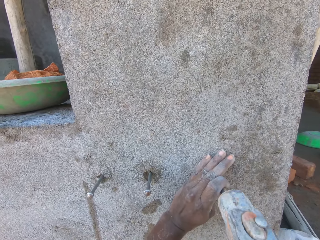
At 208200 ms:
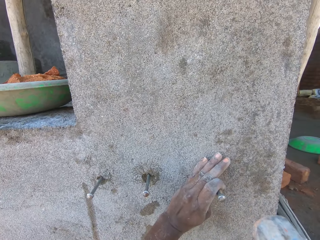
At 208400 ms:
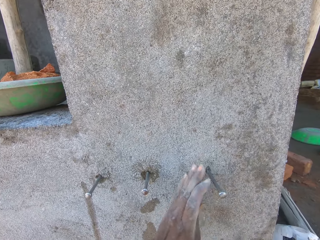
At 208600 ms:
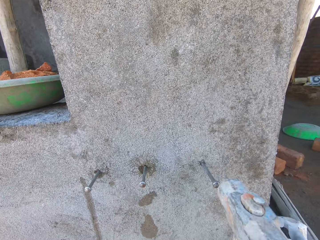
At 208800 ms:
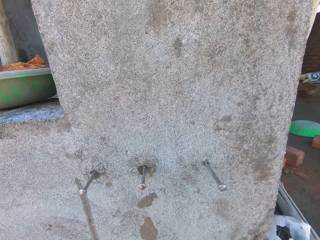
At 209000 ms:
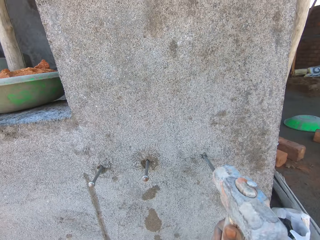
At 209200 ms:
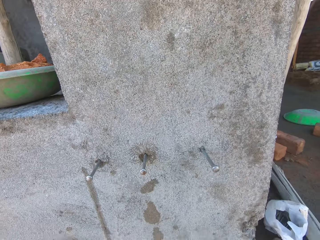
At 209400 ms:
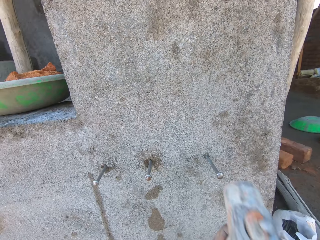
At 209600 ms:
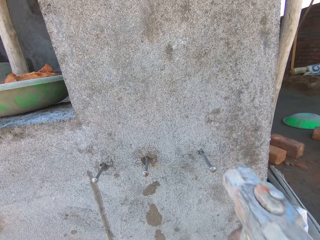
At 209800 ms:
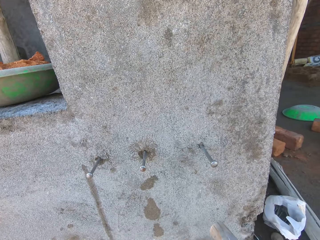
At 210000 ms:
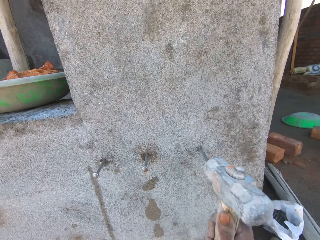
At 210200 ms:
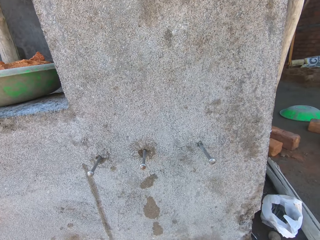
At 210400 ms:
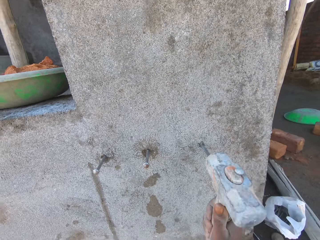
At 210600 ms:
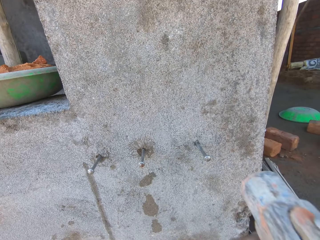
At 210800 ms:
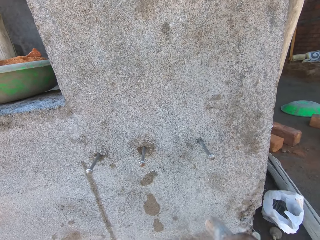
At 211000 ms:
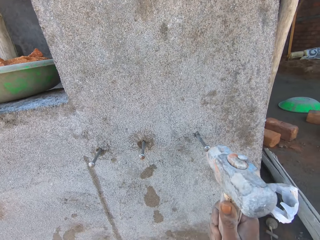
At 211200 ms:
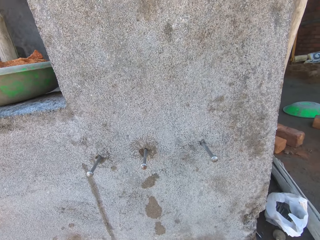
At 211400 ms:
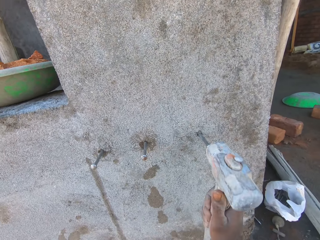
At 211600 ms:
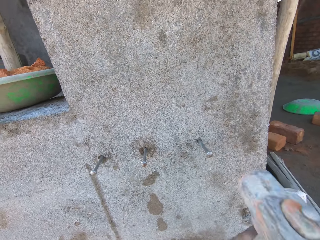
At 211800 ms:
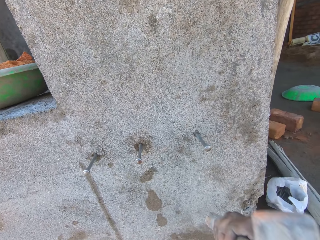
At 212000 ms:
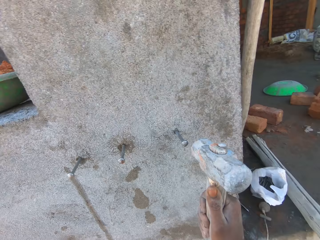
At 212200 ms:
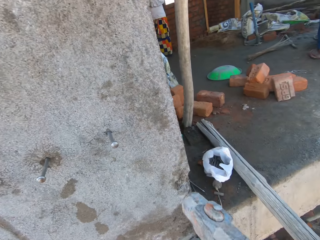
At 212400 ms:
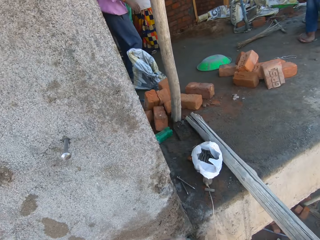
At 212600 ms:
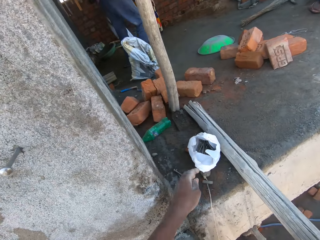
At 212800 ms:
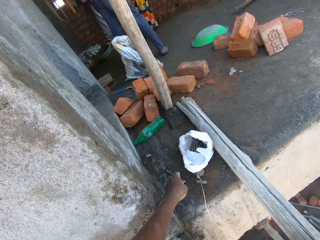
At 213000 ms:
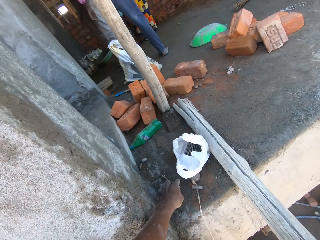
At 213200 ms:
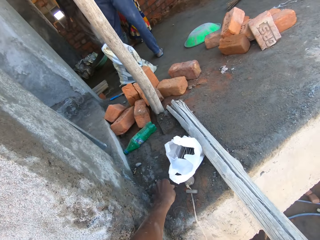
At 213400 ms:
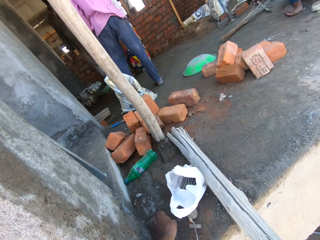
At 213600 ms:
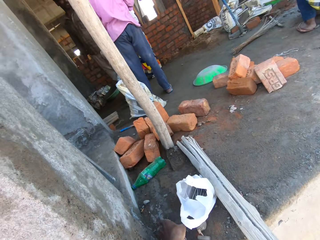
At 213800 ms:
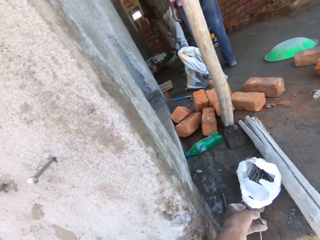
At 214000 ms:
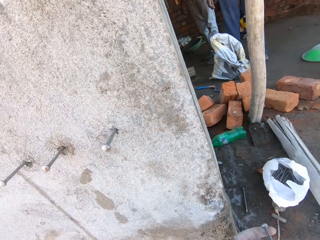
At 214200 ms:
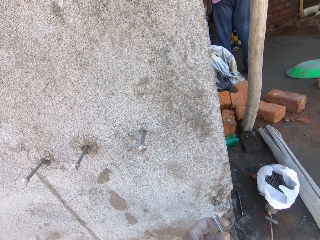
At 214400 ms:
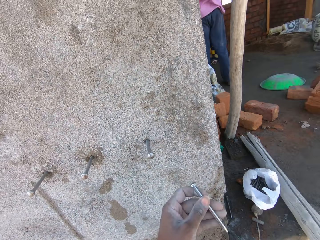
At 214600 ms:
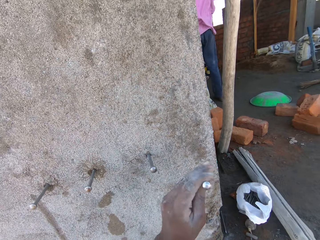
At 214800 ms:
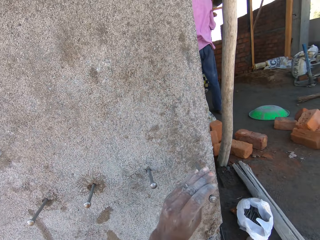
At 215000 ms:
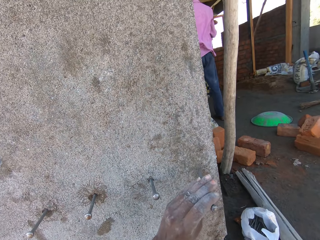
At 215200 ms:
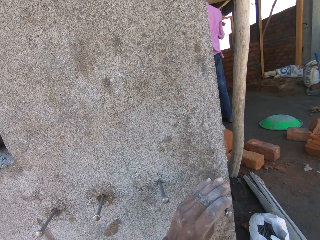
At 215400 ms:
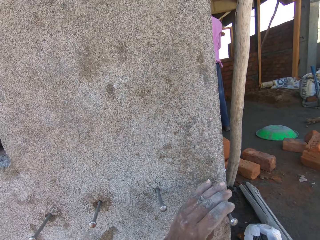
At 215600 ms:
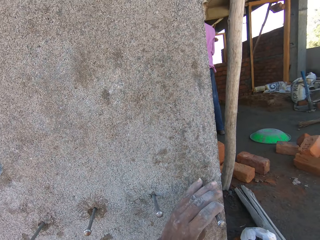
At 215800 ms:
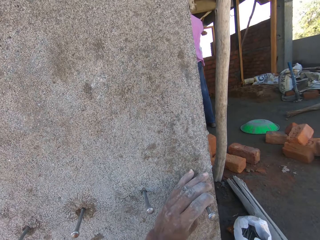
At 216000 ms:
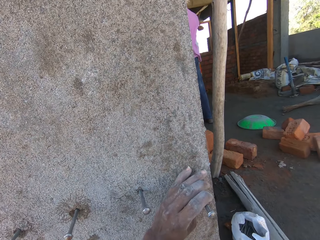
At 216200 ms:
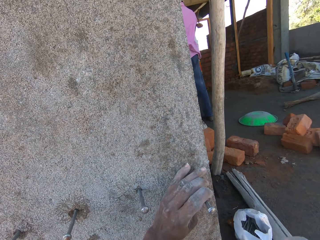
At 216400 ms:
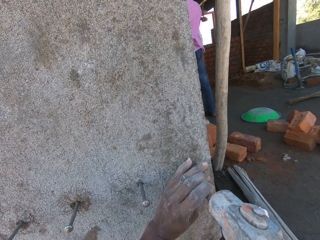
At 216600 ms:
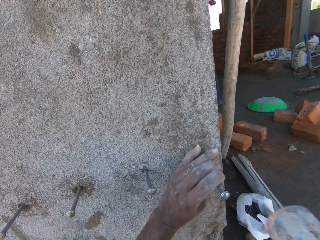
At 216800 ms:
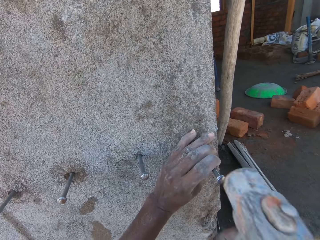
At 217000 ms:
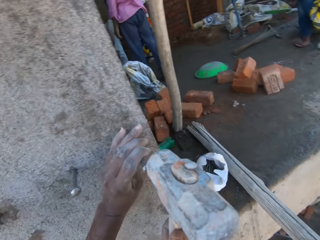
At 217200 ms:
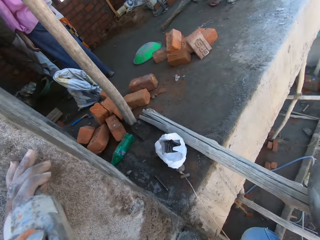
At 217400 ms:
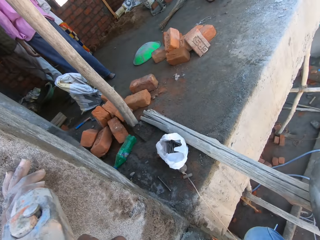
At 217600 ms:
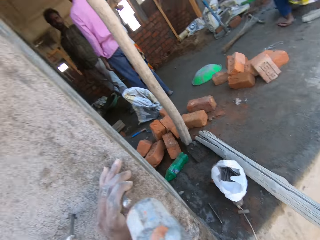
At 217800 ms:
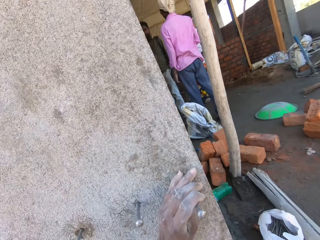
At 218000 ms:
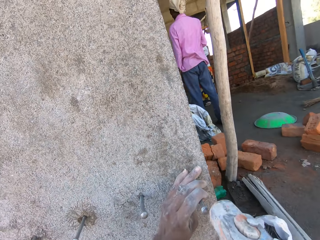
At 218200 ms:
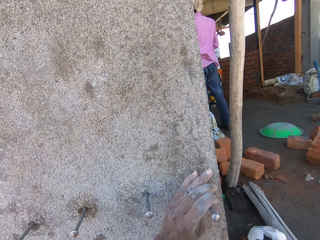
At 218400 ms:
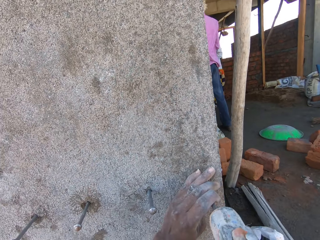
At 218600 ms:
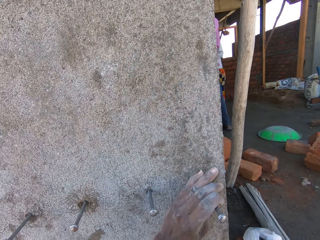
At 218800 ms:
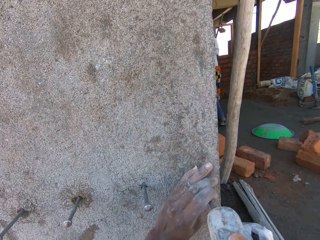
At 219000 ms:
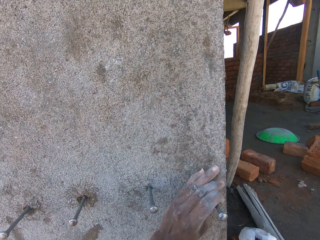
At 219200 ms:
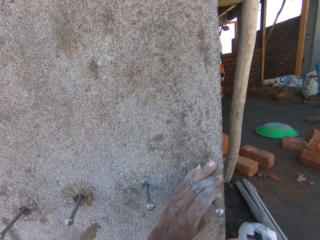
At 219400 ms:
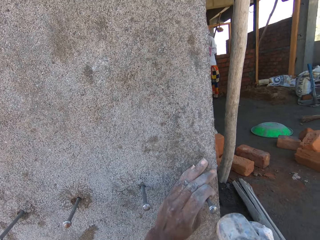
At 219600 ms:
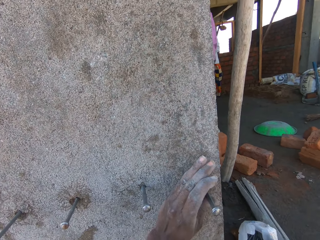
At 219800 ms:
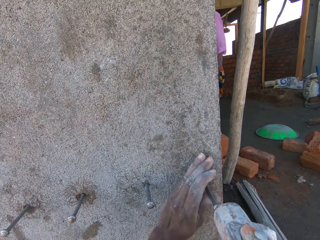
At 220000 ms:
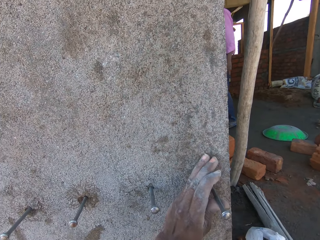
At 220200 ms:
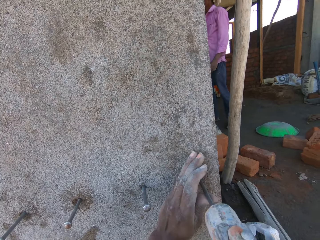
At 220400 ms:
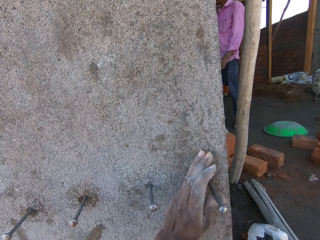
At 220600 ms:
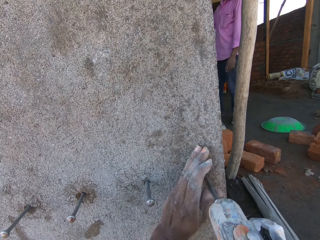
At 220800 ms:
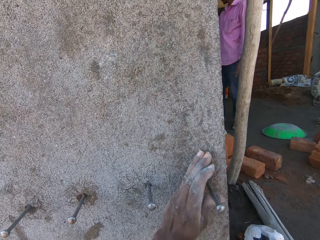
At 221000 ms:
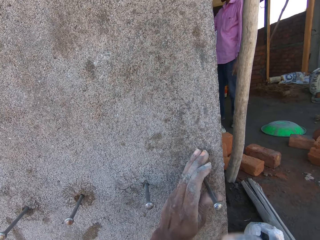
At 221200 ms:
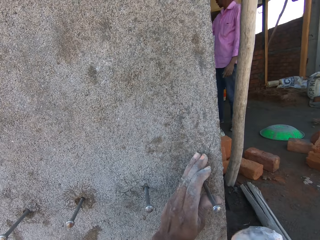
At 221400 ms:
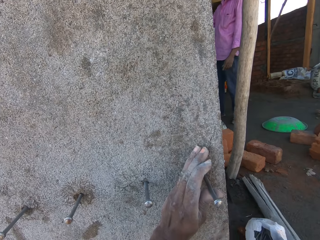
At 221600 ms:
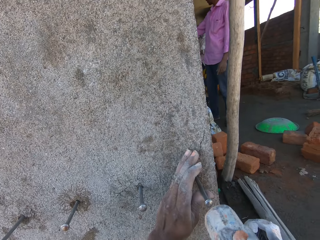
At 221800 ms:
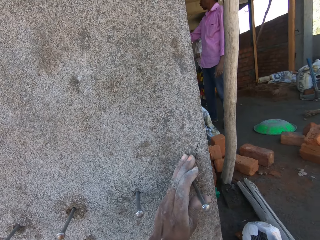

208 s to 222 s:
The camera wearer hits the nail in the concrete wall with the hammer in his right hand. He picks up a nail from the floor with his left hand. He places the nail on the concrete wall with his left hand. He hits the nail in his left hand in the concrete wall with the hammer in his right hand.

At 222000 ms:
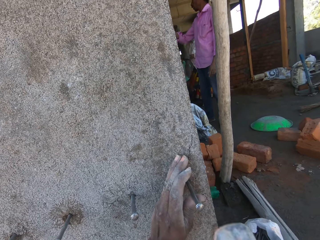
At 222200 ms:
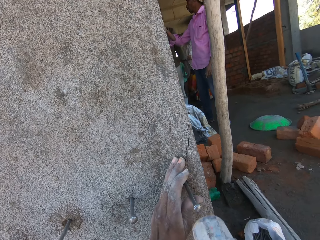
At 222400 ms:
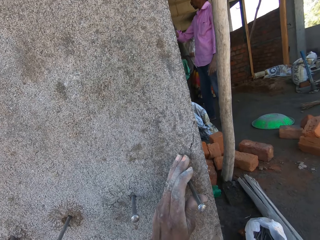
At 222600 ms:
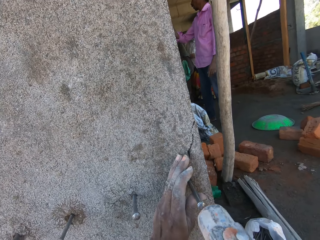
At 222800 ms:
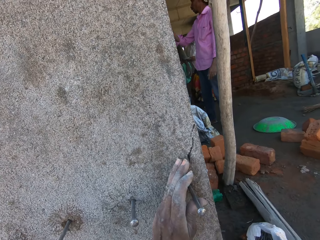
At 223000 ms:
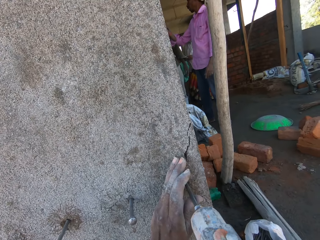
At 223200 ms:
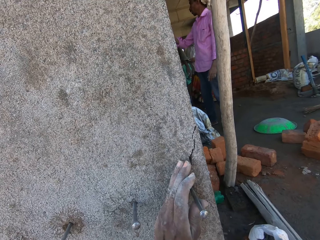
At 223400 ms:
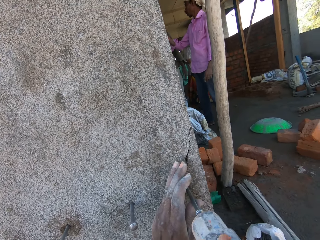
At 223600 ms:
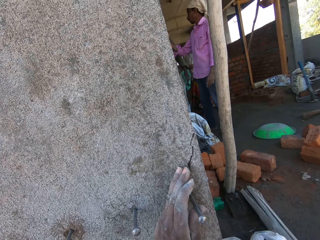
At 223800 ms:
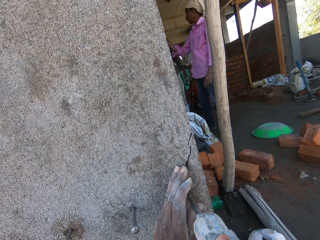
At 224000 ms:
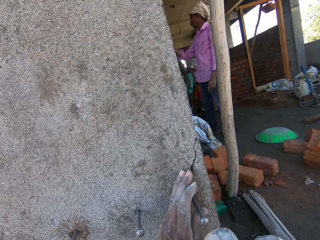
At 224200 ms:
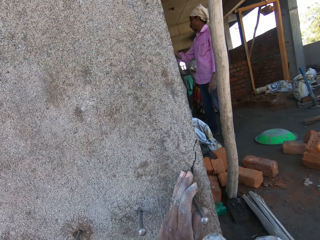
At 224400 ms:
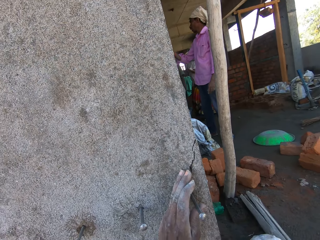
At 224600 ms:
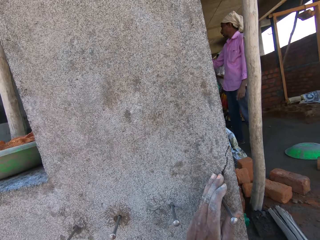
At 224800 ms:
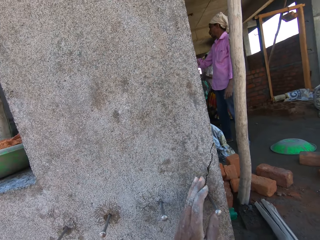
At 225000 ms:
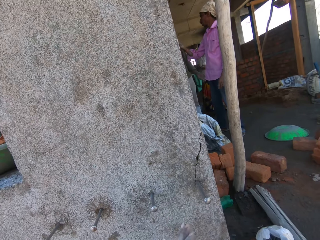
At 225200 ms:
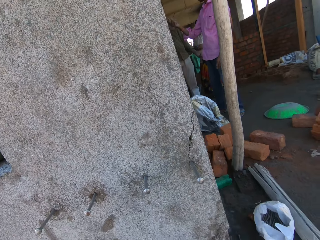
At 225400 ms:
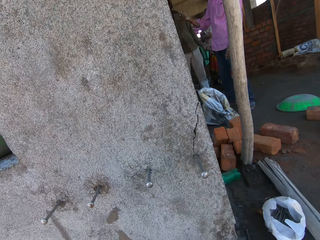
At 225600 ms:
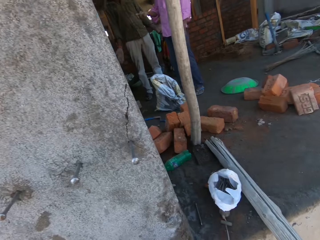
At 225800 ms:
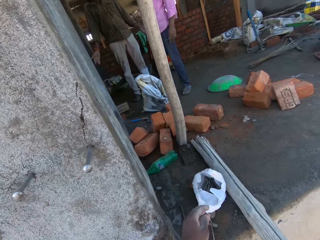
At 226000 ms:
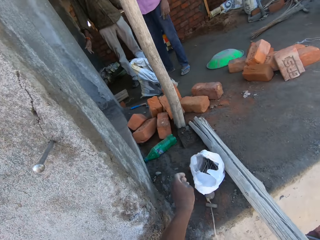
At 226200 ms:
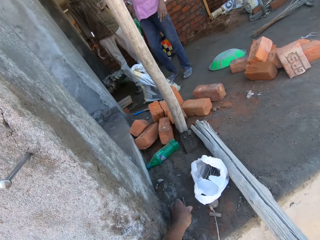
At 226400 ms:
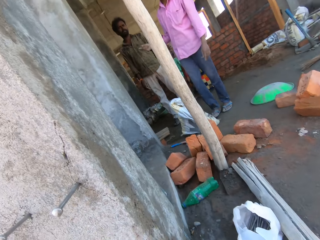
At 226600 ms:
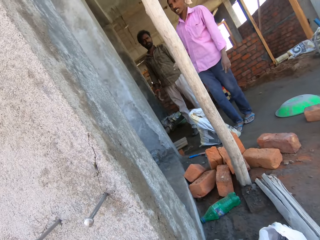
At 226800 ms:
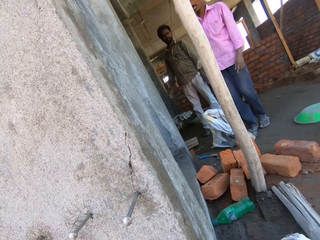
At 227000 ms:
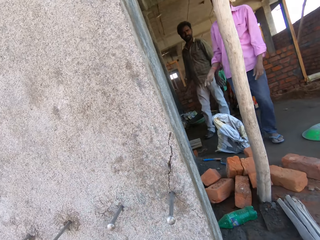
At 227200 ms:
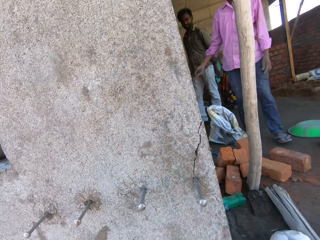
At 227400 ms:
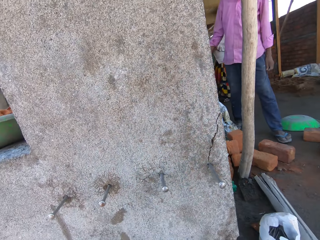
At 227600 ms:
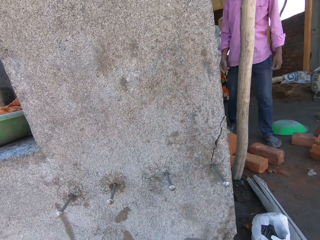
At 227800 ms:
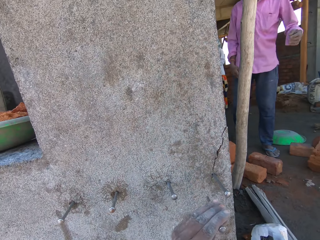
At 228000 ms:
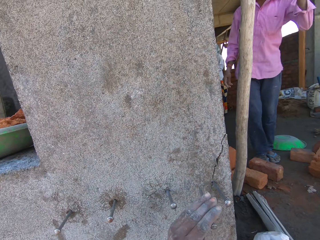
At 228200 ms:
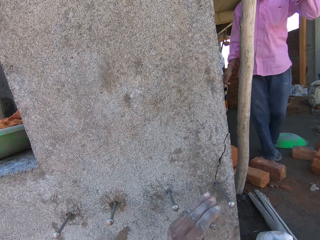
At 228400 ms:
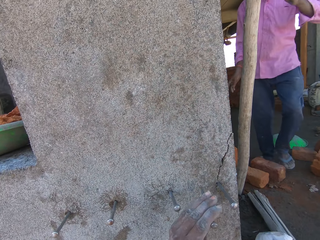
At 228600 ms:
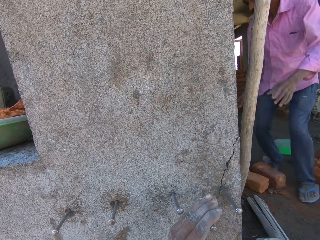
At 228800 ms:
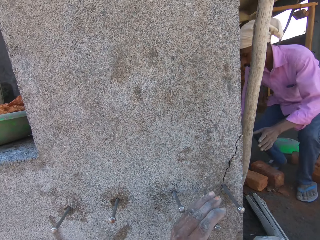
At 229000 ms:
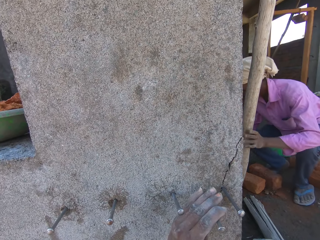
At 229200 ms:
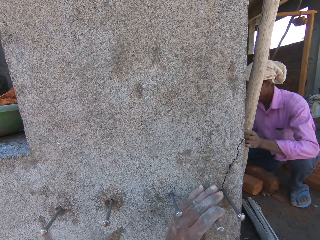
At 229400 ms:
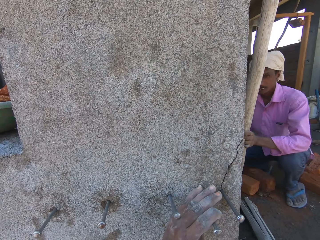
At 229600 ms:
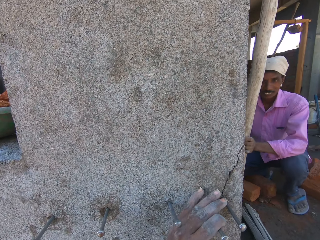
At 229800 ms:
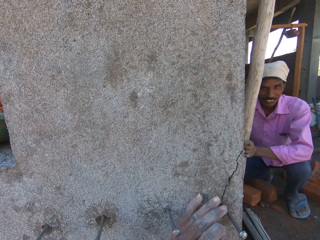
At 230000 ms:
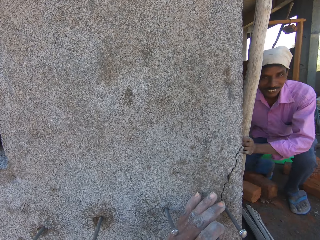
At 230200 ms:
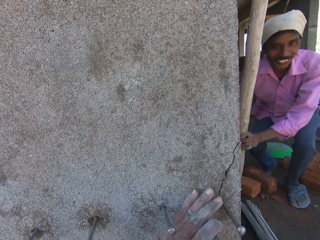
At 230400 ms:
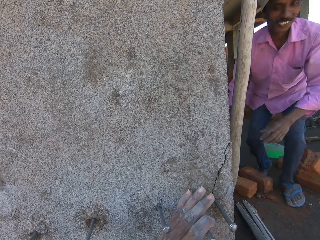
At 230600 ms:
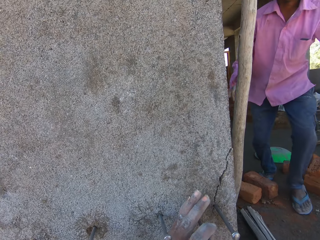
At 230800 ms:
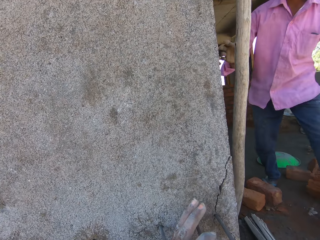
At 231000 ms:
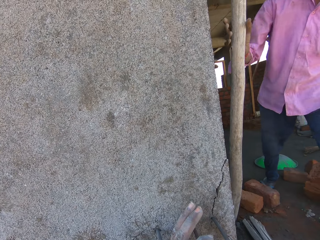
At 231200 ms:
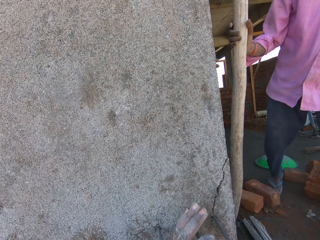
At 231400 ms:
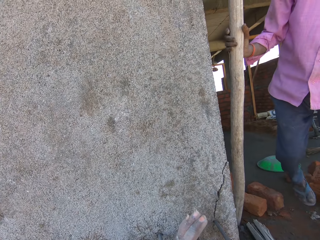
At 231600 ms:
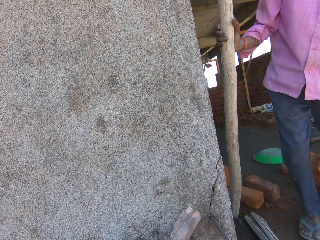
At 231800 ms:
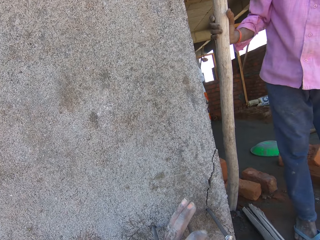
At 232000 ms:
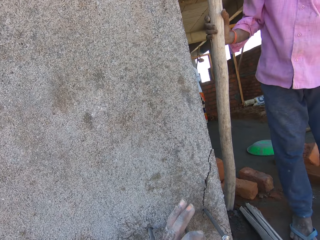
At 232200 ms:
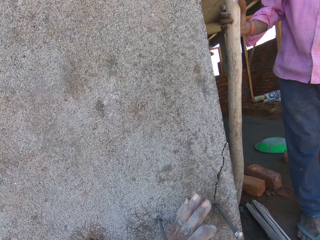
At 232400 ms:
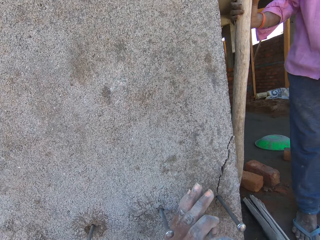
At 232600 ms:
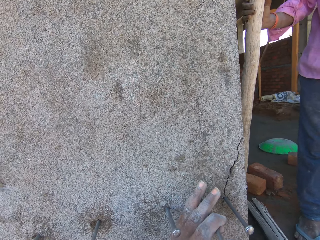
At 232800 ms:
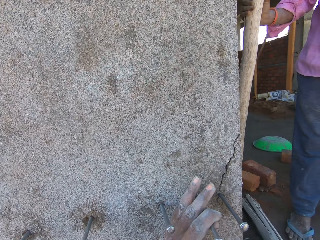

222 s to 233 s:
The camera wearer picks up a nail from the floor with his left hand. A man walks towards the camera wearer. The camera wearer places the nail on the concrete wall with his left hand. The man bends down, holds a bamboo stick on the floor with his left hand, stands up, and holds the bamboo stick on the floor with his right hand. The camera wearer hits the nail in his left hand in the concrete wall with the hammer in his right hand.
